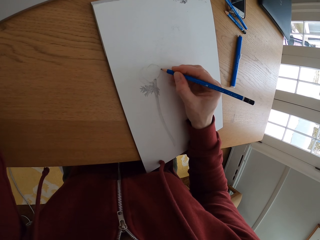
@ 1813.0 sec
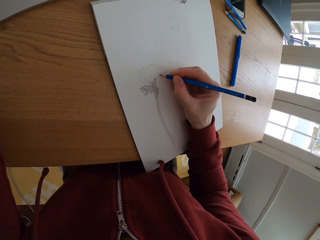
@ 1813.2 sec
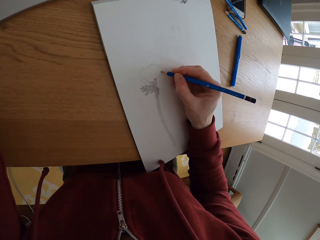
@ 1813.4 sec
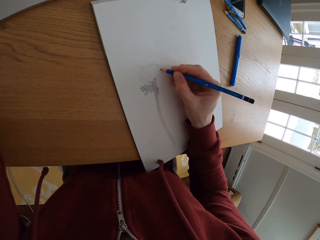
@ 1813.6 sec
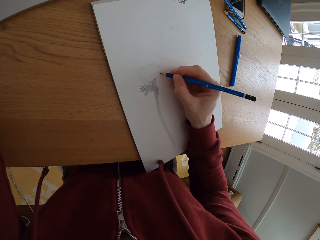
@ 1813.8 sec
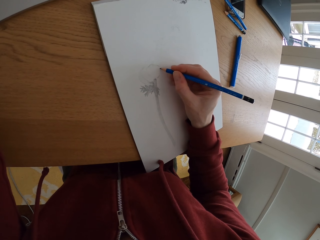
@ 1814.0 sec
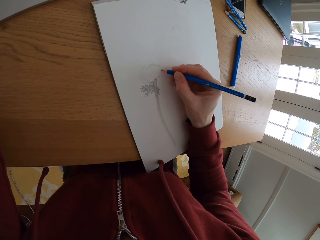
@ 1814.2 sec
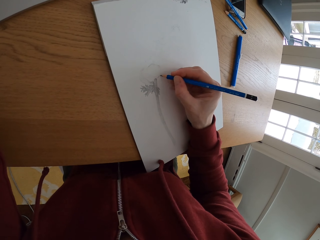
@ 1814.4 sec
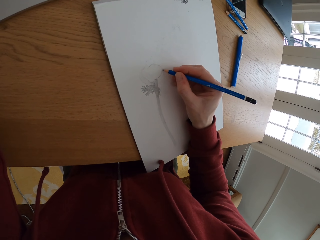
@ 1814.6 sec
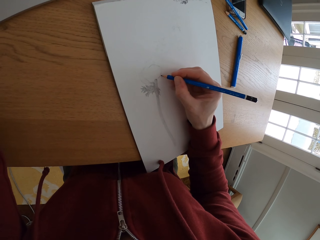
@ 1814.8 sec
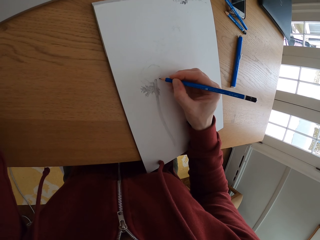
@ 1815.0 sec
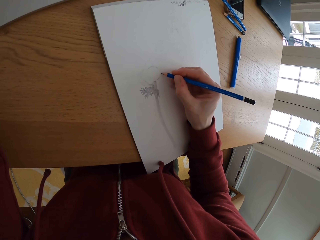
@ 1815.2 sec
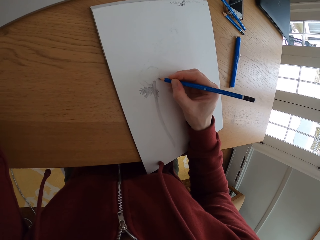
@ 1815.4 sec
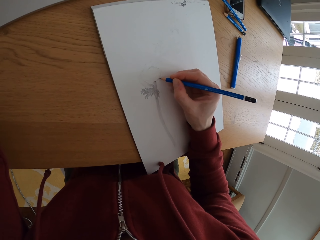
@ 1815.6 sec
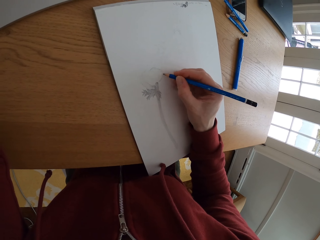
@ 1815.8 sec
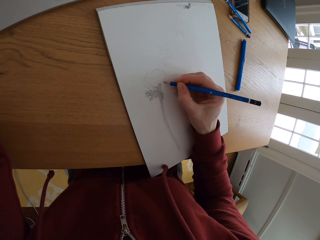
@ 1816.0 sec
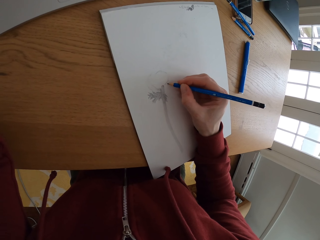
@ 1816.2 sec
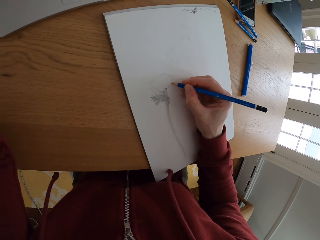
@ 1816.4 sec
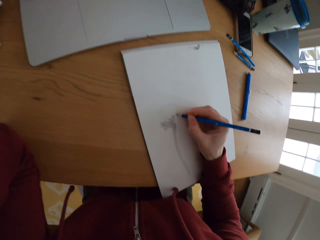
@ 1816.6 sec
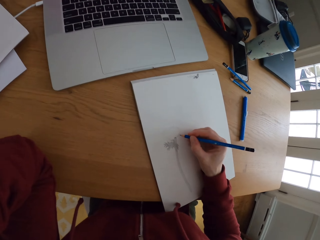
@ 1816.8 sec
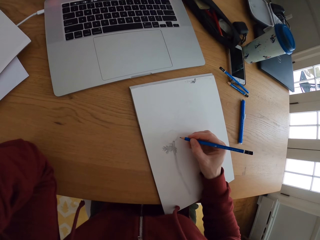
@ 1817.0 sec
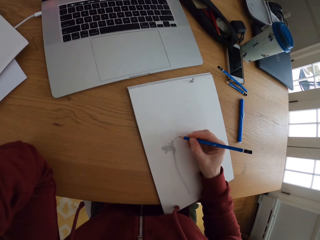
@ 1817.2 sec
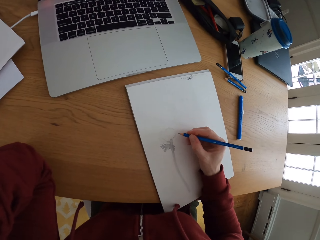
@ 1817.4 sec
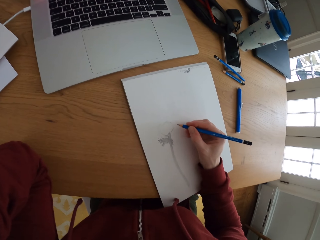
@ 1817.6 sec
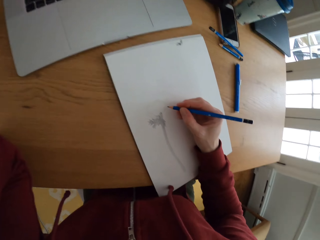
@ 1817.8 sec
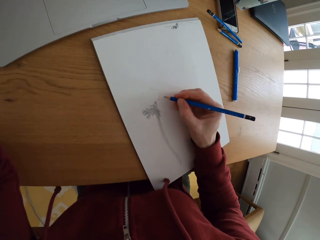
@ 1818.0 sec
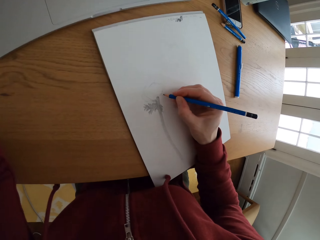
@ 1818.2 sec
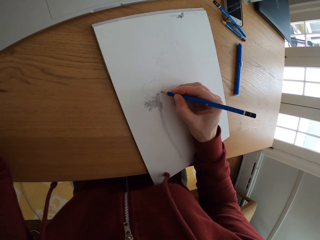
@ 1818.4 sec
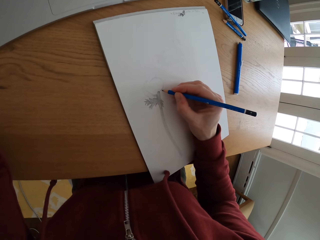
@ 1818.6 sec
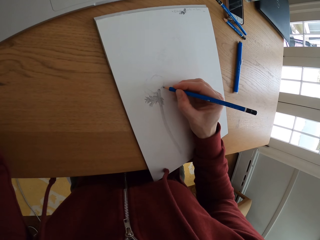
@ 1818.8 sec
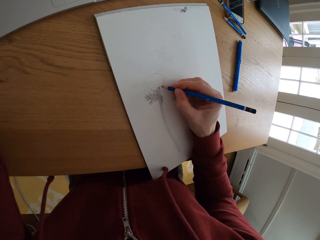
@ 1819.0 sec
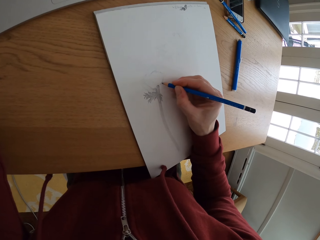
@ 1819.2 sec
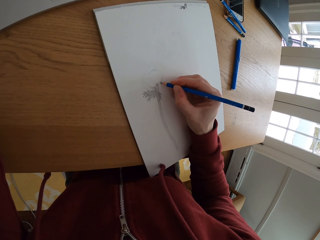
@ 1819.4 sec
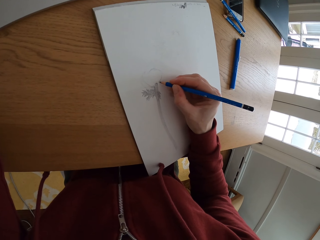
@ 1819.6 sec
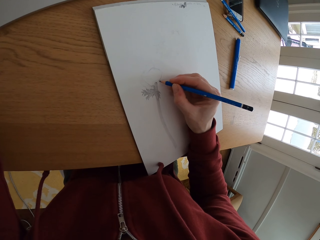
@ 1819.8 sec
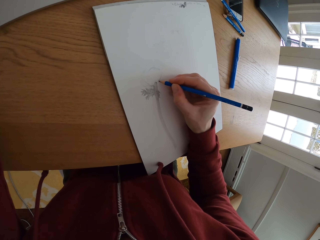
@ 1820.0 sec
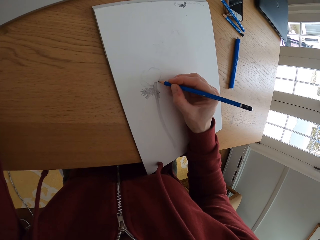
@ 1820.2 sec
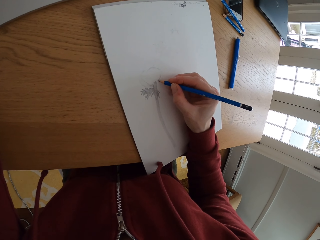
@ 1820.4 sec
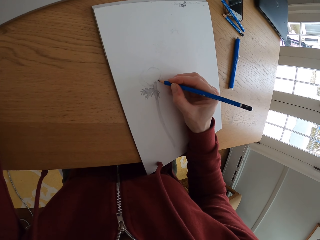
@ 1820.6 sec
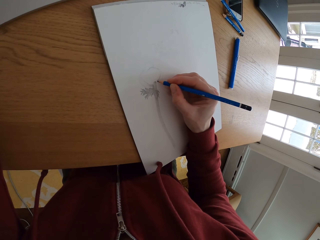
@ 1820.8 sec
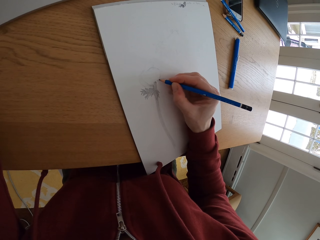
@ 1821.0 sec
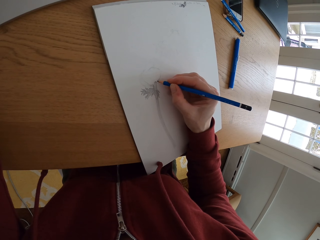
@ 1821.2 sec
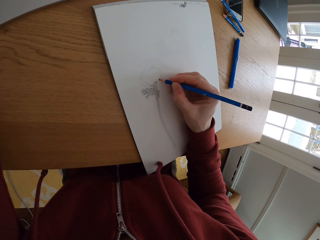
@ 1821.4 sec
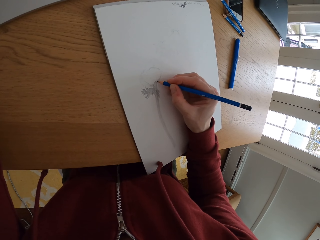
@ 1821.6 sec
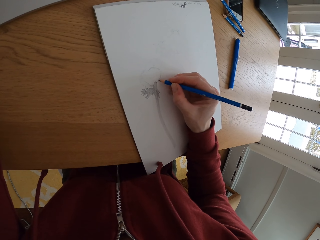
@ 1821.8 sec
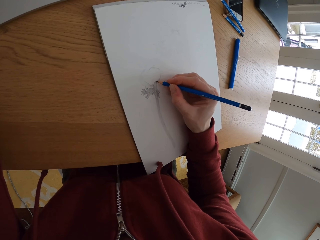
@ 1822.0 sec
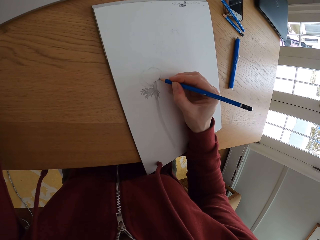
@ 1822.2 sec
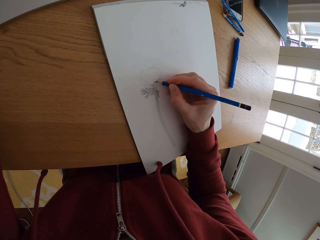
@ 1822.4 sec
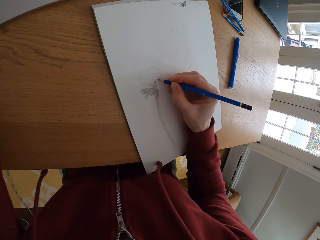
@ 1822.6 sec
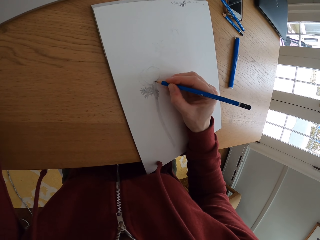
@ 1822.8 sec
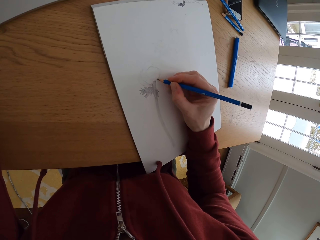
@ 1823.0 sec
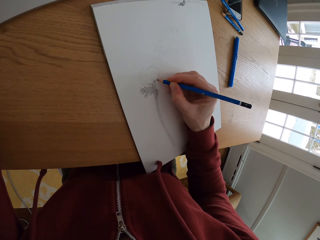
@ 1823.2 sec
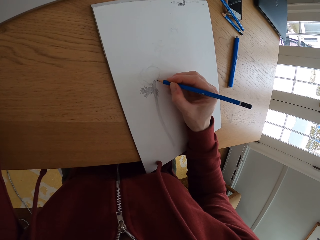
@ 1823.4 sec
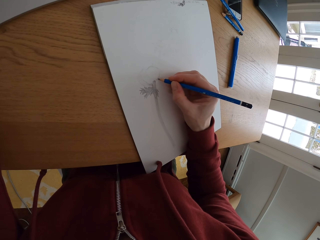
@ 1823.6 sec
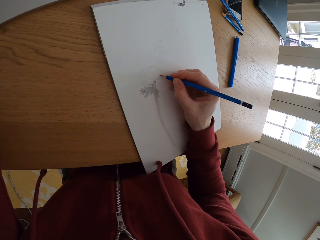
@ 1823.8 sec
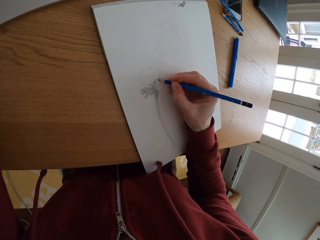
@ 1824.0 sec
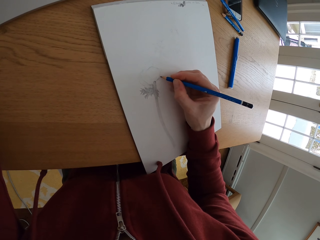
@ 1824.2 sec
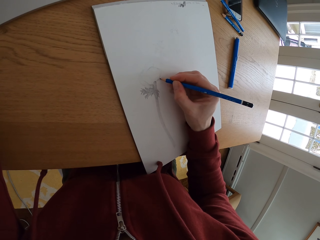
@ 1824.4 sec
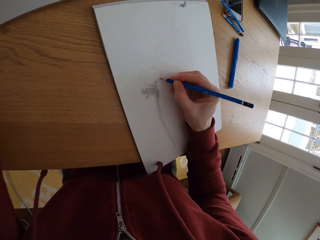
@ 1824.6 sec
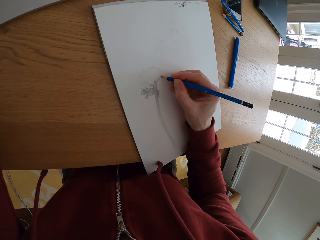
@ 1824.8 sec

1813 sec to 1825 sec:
The camera wearer looks at the picture on the laptop screen. They draw the picture on the paper.

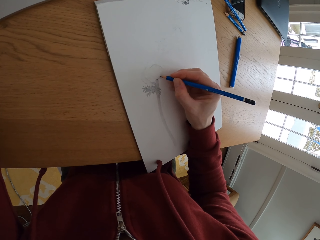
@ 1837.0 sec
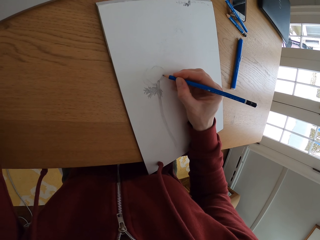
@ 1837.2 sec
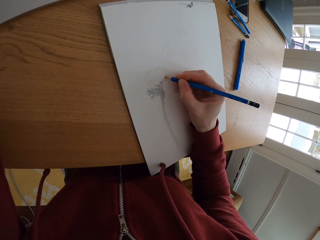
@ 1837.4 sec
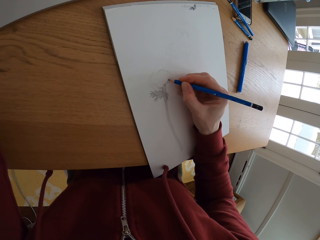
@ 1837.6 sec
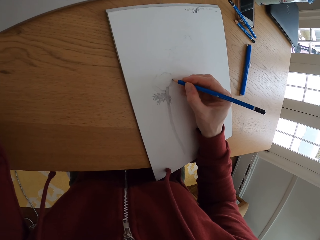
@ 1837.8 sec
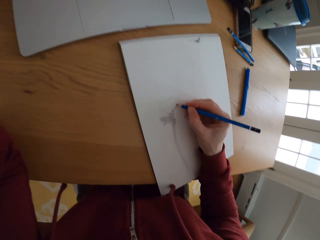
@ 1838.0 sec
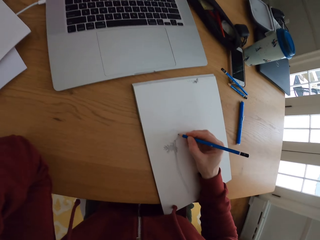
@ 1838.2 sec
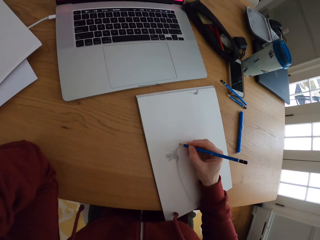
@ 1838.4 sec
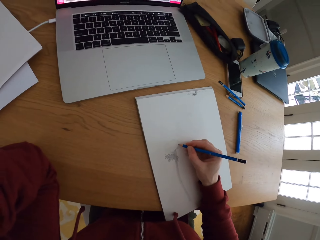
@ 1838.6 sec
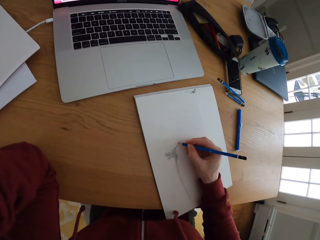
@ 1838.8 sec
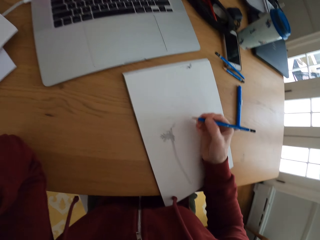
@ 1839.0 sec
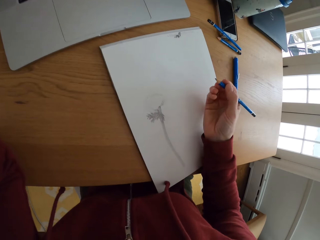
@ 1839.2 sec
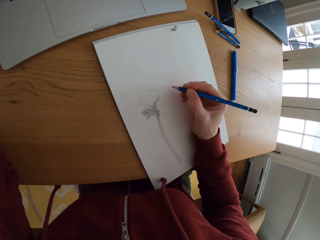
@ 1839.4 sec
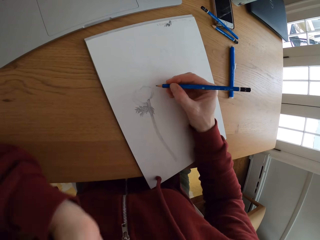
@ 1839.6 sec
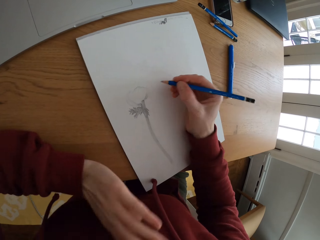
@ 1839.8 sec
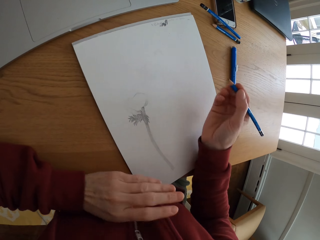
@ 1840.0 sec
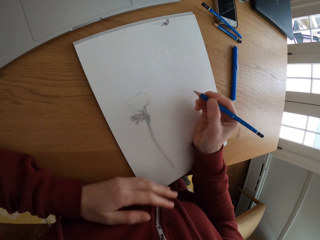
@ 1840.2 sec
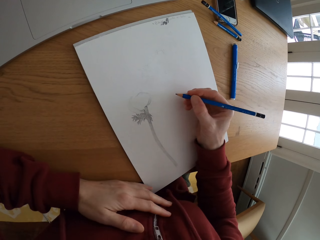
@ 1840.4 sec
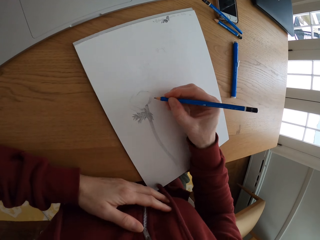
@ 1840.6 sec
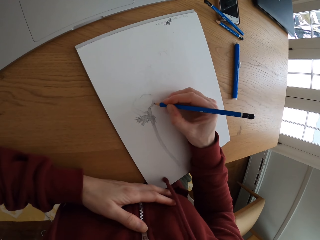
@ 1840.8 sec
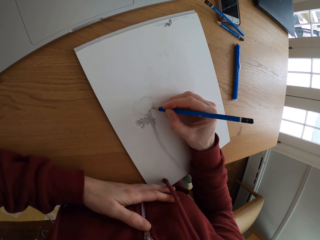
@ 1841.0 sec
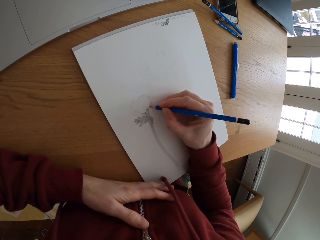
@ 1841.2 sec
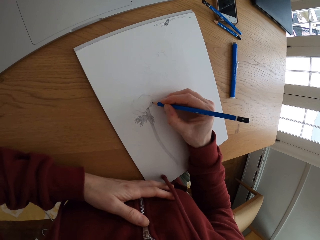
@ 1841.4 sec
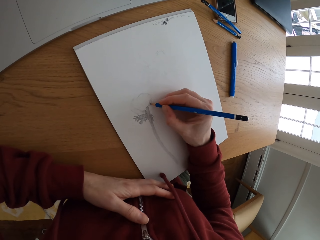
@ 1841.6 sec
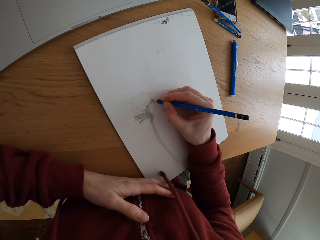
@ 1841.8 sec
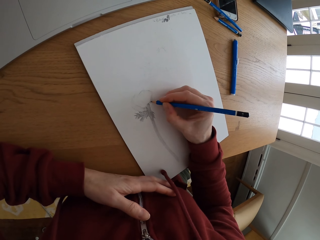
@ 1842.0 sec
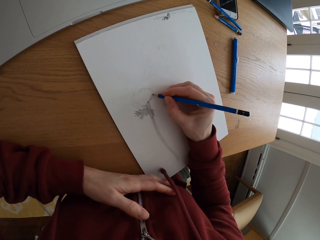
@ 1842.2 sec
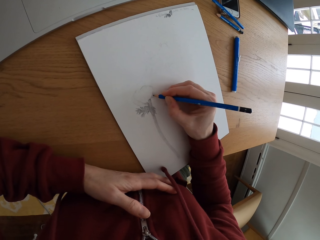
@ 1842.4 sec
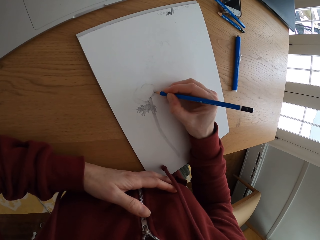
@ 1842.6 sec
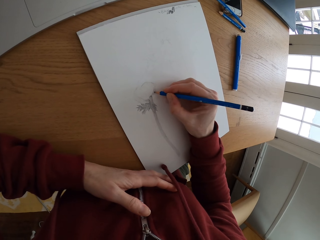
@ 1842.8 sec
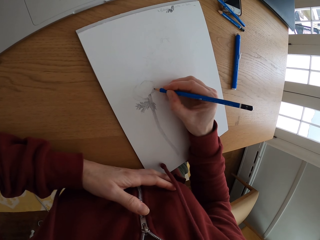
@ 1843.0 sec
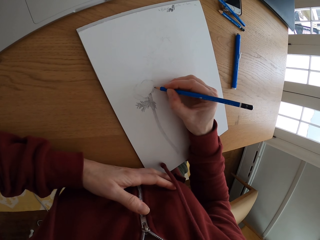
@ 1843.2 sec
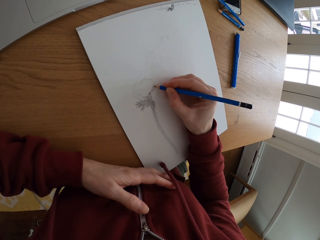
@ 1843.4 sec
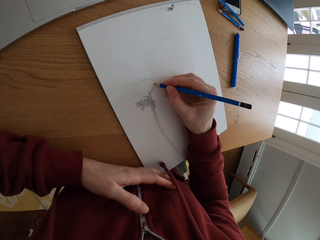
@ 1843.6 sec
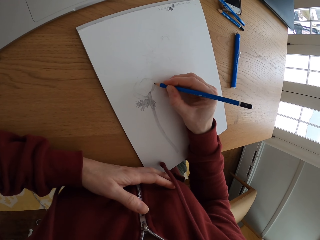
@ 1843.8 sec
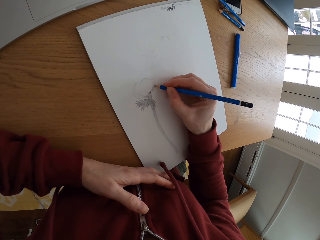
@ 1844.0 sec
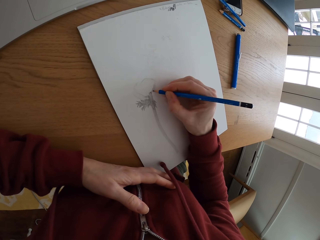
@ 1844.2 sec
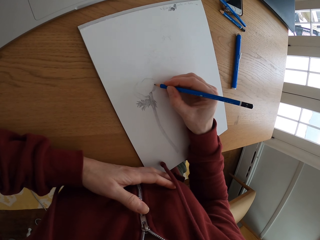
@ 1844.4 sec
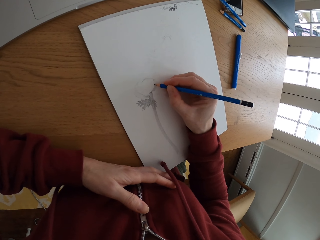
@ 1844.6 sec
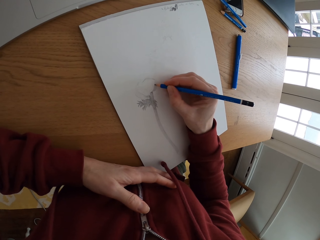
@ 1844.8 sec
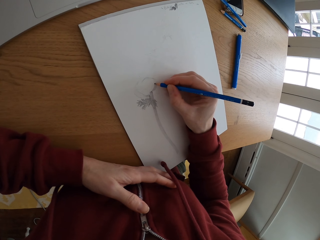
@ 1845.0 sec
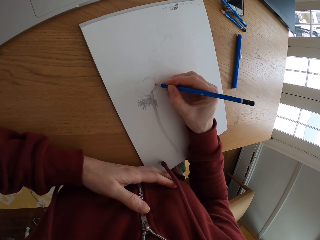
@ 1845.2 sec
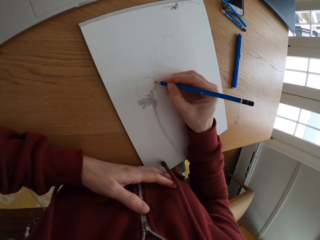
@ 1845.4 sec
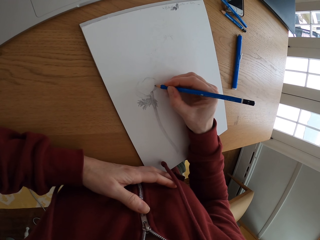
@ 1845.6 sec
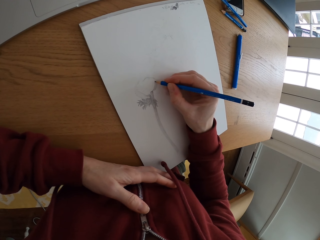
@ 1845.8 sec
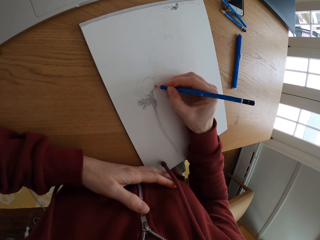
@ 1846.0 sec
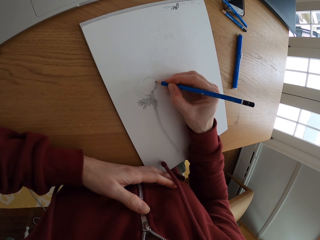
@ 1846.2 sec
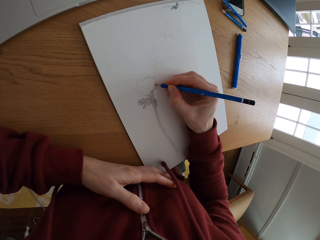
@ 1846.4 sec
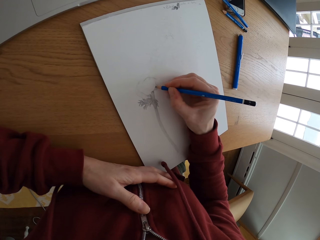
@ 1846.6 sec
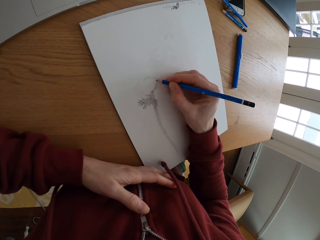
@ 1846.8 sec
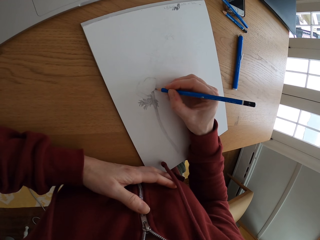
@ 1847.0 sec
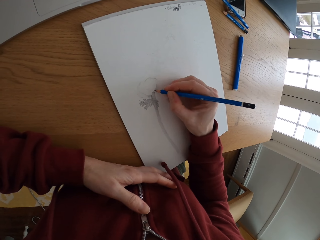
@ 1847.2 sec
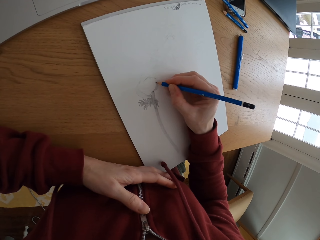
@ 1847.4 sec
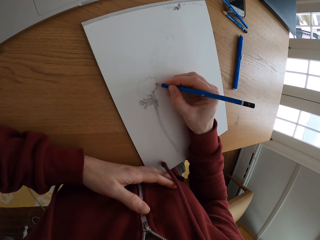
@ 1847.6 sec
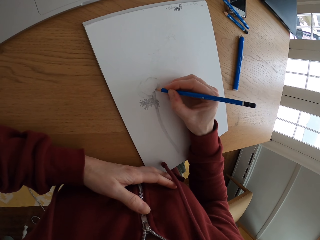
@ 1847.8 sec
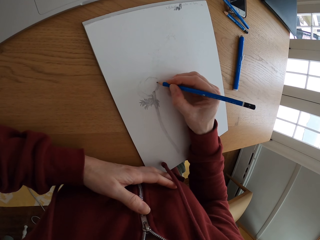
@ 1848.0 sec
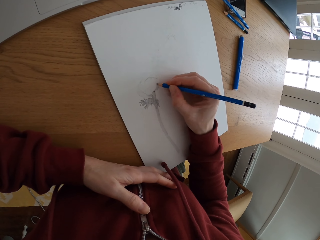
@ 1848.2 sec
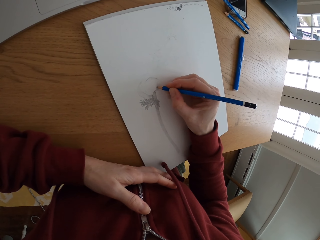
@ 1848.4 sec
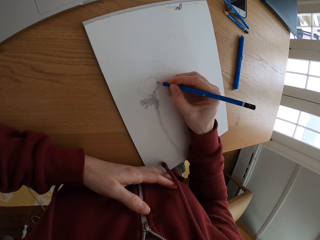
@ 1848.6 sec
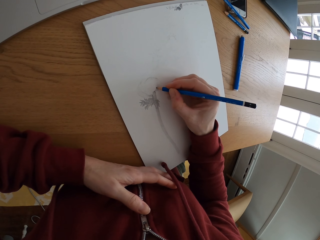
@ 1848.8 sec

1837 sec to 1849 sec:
The camera wearer looks at the picture on the laptop screen. She holds the paper. She places her hand on the table. She draws the picture on the paper.
